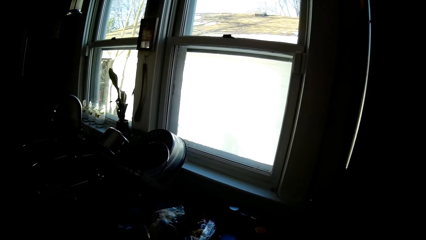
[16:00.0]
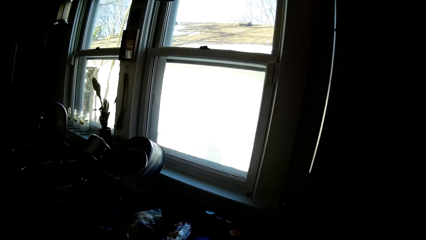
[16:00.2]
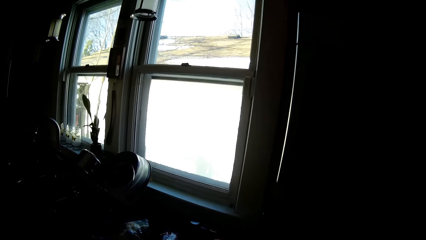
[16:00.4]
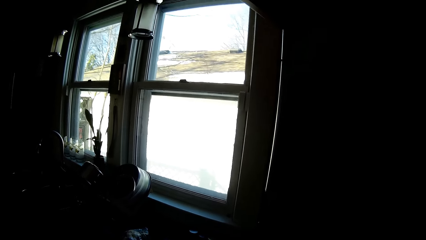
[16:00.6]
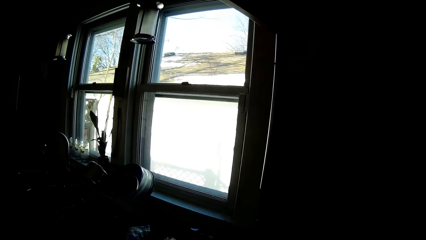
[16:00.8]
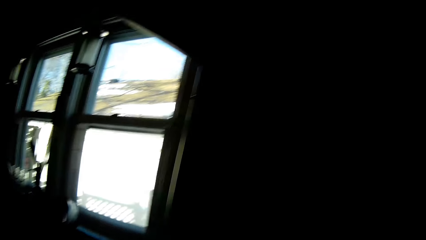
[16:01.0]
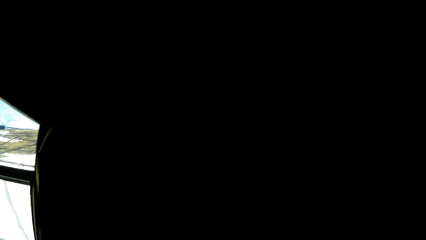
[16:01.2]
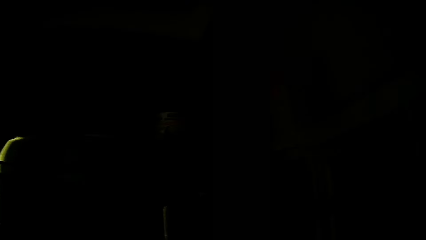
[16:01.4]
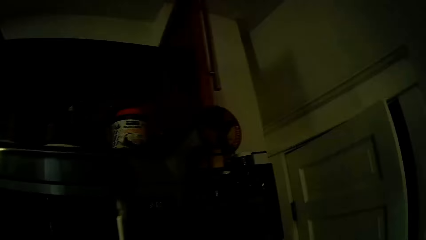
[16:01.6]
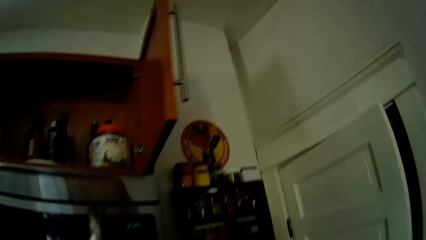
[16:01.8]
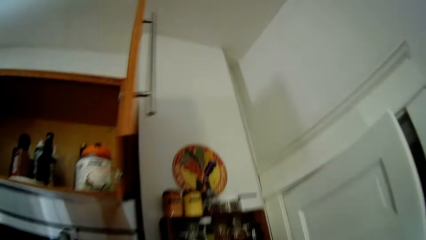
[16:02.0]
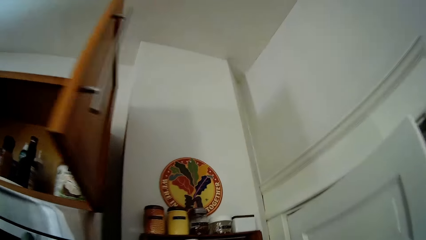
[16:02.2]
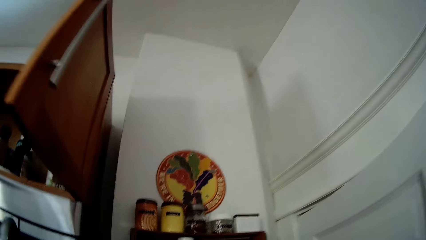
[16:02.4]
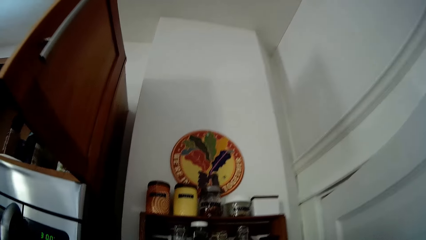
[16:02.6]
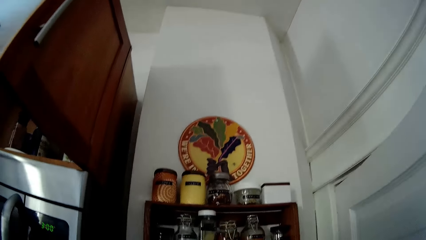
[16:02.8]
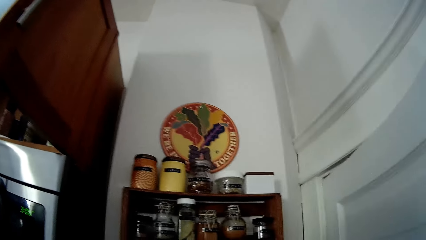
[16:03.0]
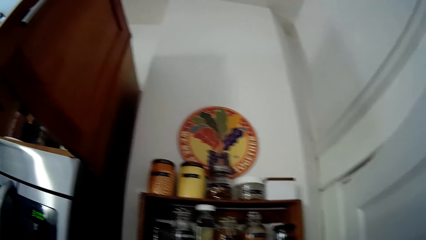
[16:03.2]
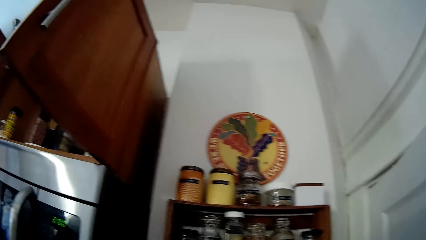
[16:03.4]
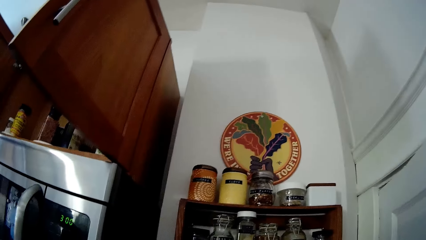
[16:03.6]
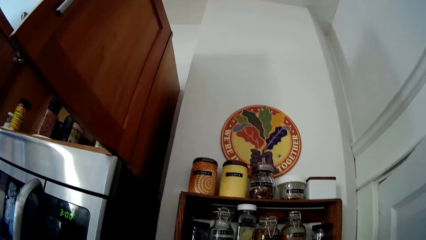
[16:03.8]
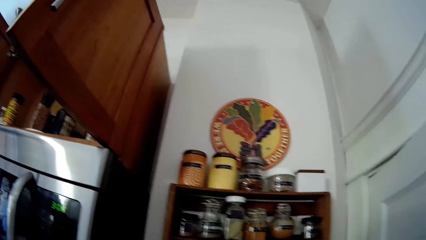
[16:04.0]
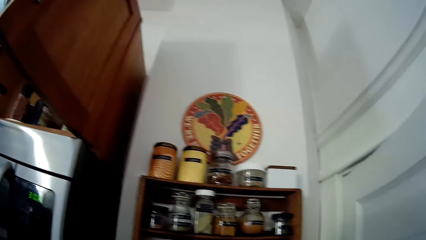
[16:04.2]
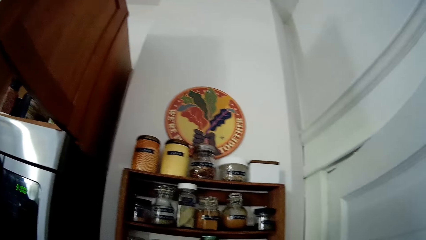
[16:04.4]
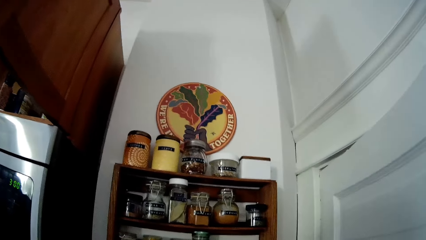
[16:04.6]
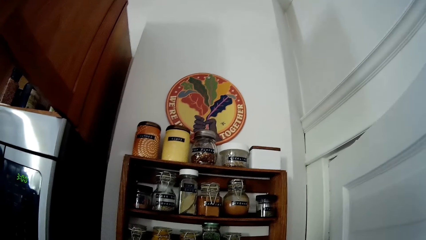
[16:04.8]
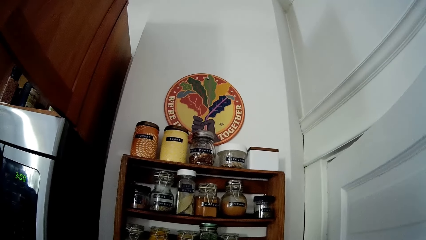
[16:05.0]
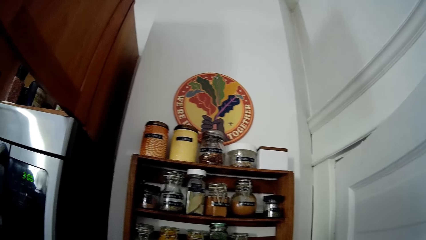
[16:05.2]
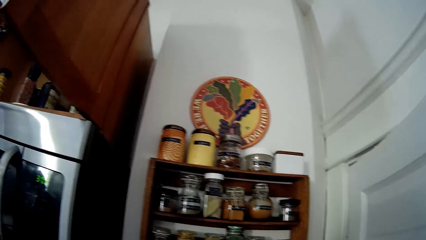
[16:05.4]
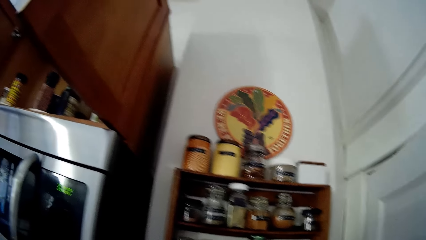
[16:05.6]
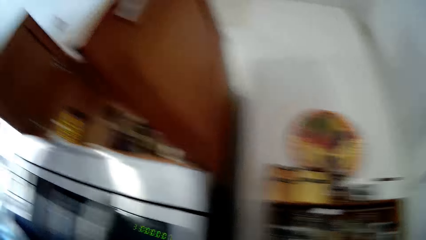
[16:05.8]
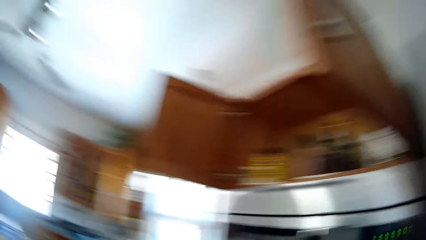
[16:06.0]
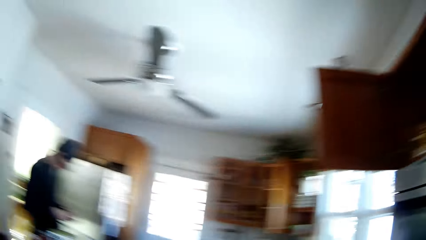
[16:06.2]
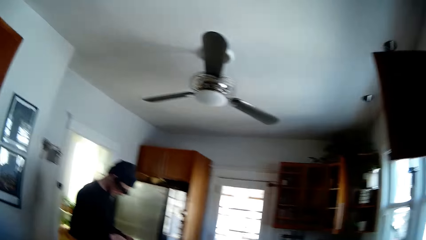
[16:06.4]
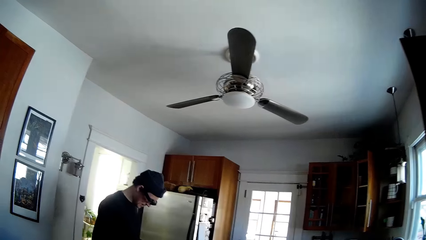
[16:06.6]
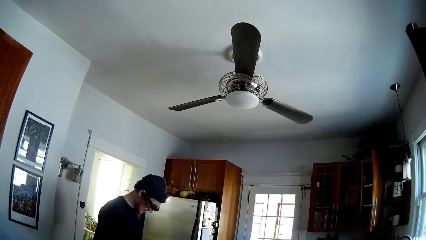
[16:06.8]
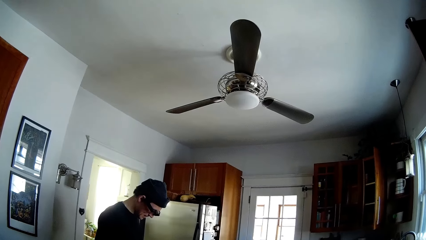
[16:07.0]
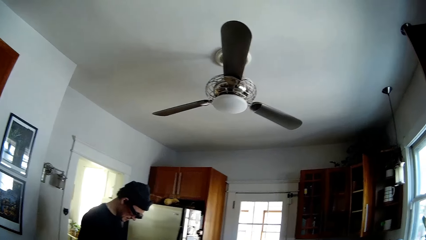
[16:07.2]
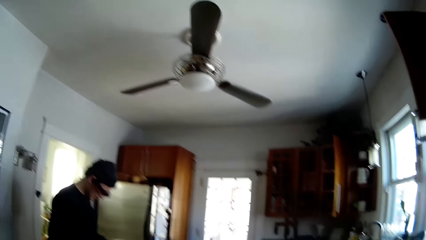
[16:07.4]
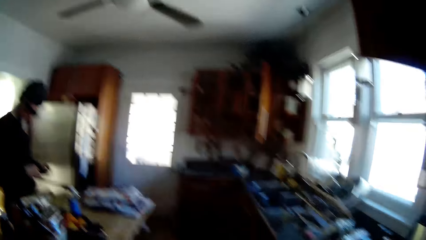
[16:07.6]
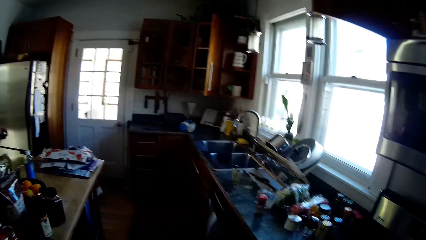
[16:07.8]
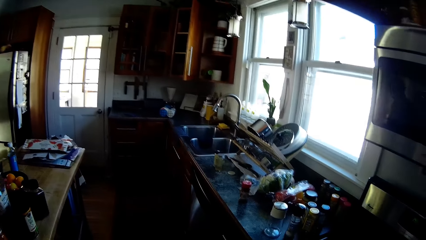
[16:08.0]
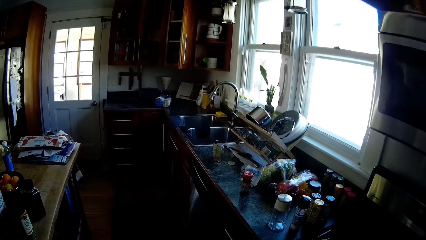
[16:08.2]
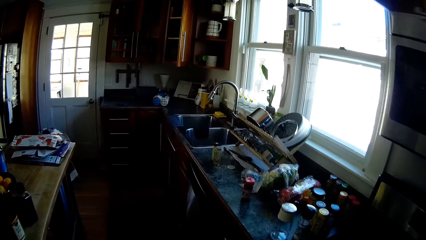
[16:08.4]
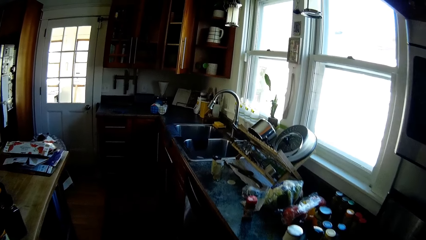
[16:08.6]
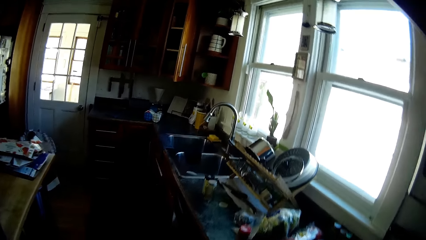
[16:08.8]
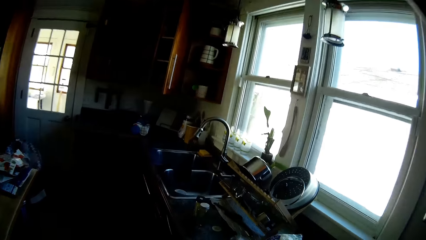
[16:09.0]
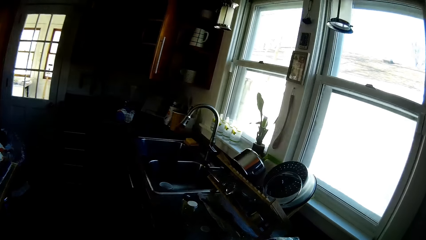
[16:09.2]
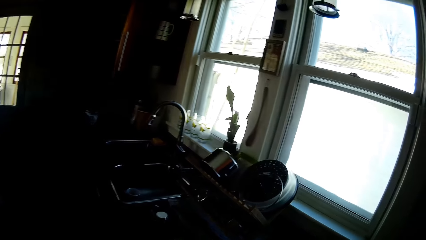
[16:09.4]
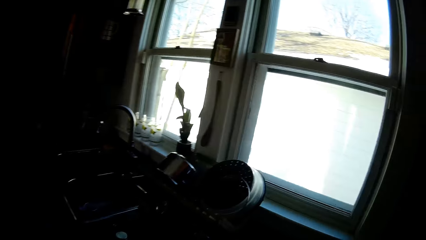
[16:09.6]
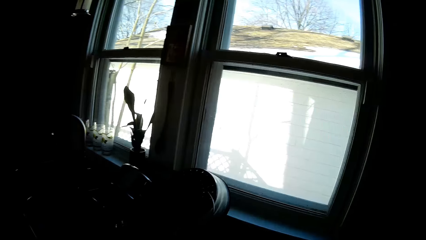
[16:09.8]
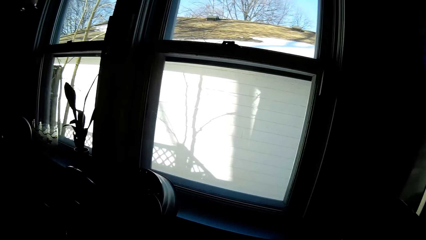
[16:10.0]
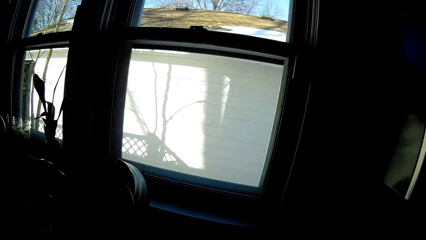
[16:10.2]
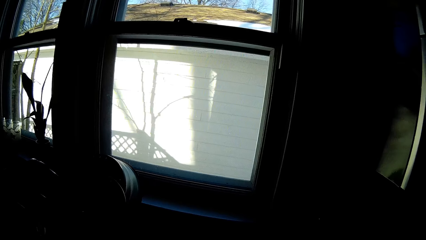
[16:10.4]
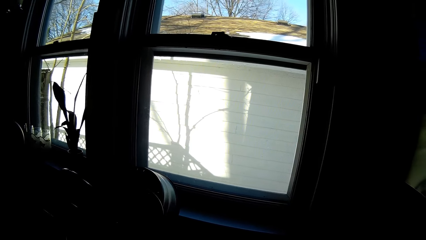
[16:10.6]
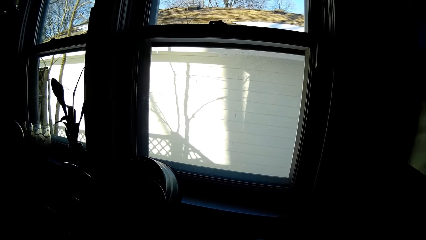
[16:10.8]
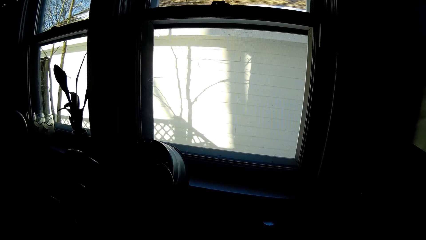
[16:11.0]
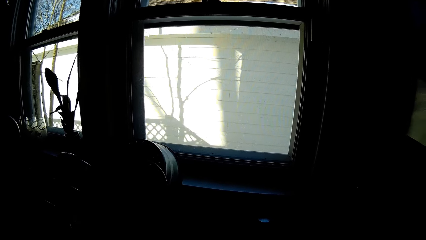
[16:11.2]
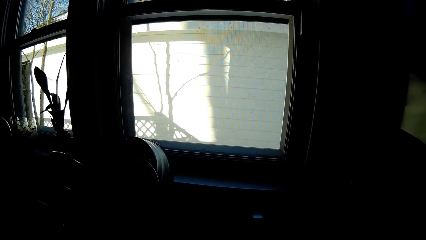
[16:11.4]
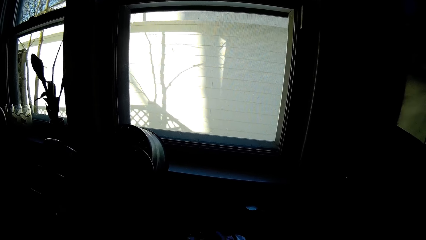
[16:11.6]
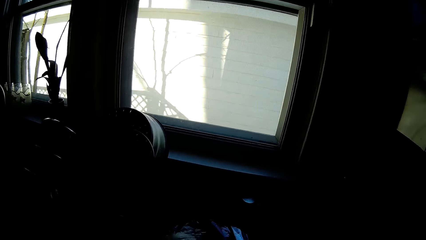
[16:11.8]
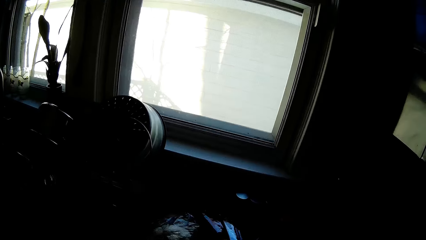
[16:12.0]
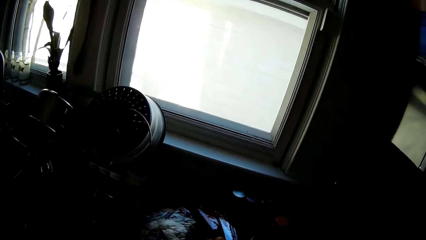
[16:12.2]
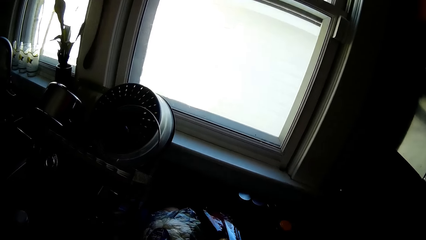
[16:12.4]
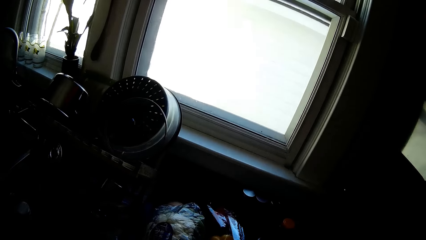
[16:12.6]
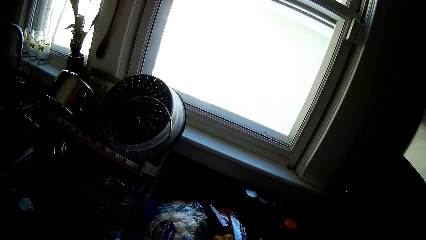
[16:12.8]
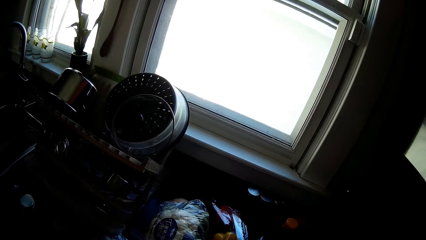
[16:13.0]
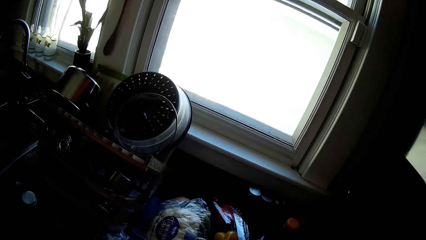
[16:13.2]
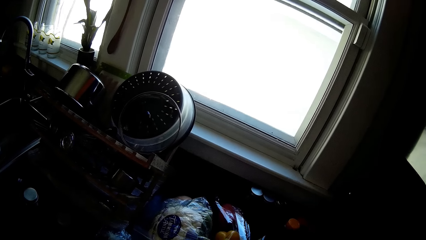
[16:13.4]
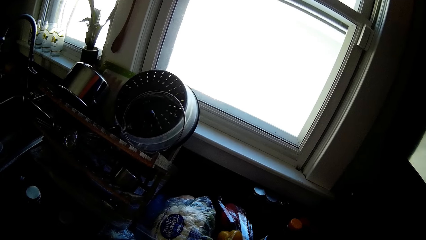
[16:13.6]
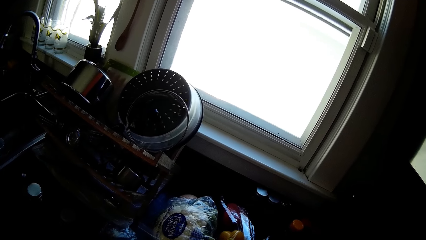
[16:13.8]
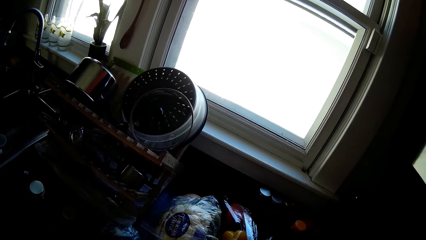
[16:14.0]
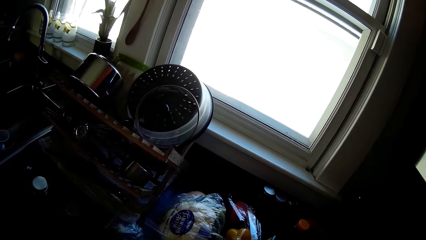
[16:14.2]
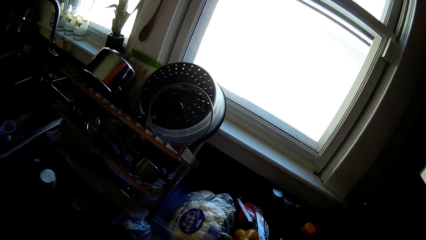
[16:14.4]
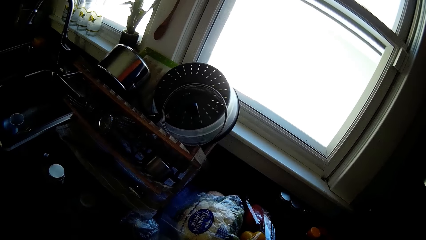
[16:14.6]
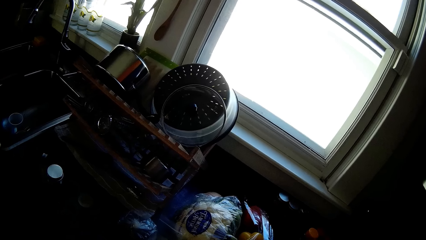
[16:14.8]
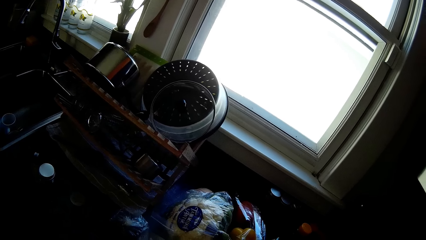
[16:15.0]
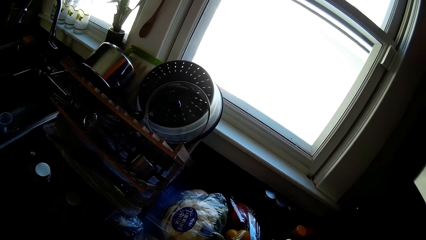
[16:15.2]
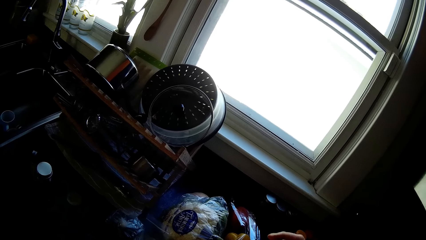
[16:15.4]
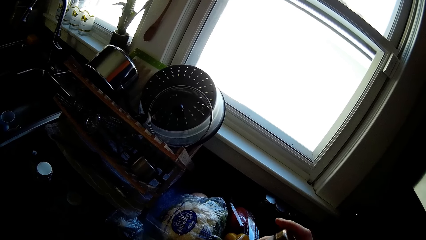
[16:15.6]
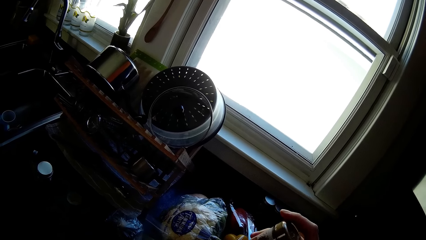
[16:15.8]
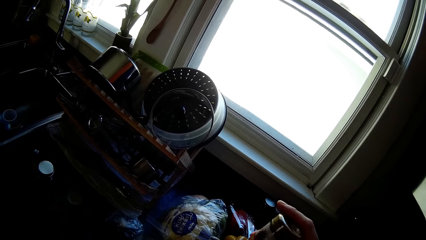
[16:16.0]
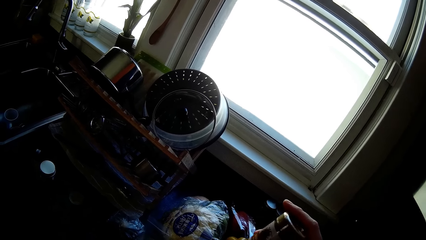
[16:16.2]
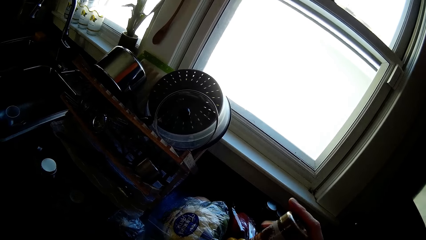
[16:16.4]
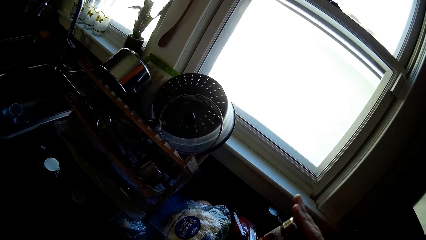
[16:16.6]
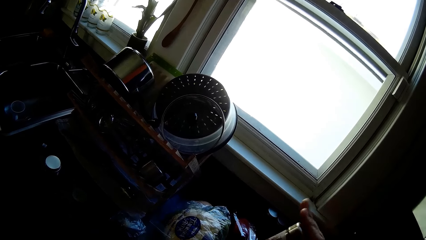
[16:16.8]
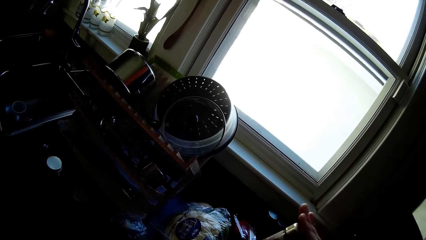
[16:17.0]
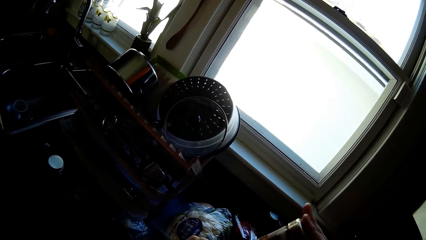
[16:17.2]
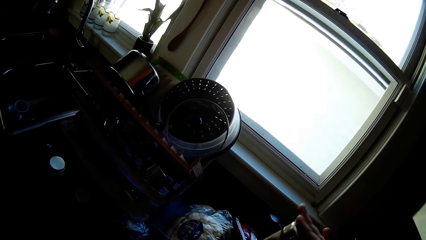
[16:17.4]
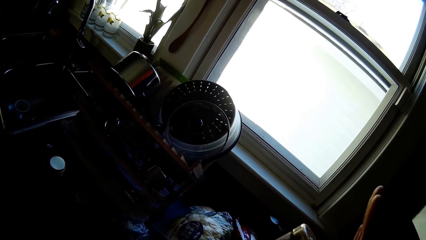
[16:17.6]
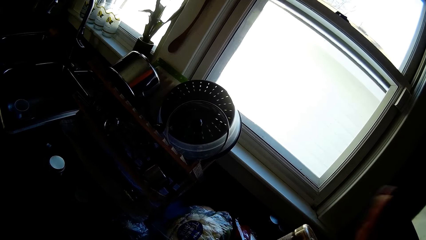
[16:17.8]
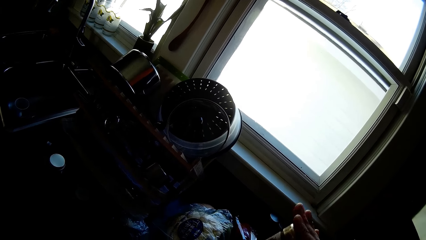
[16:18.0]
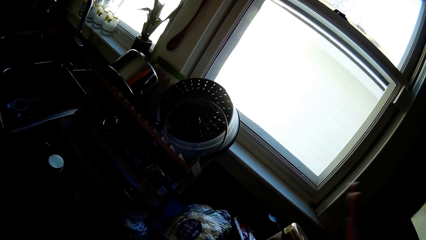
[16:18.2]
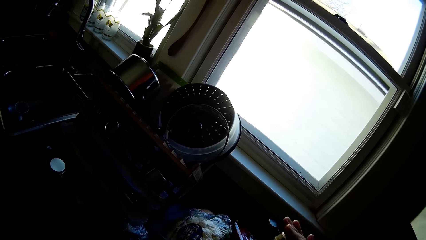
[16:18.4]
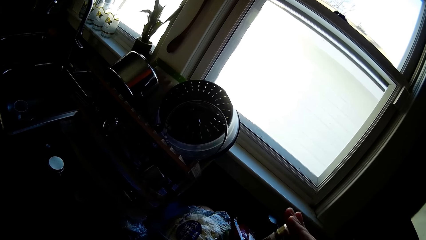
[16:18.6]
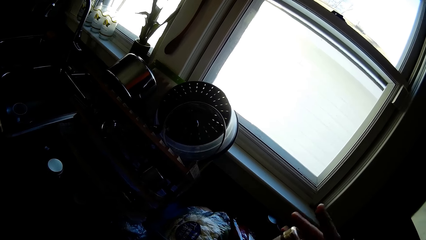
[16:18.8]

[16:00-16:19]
The camera wearer interacts with the man. She interacts with the man again. She hits a bottle in her left hand with her right hand.
